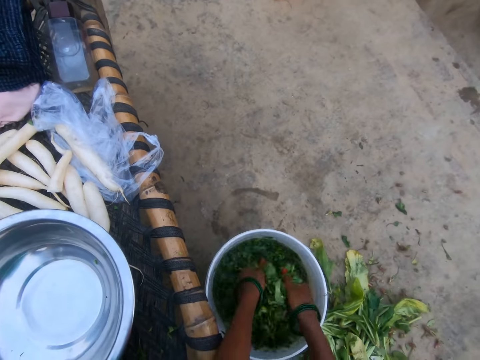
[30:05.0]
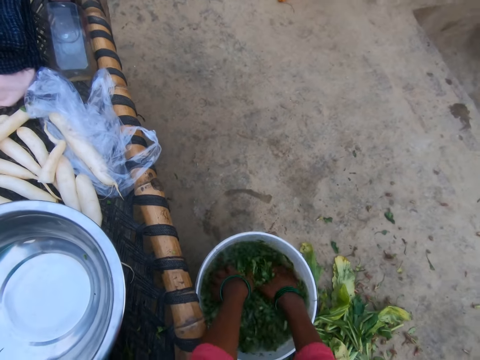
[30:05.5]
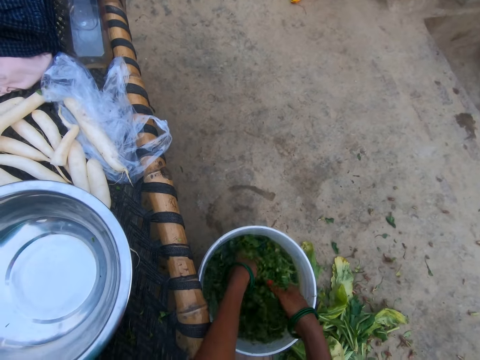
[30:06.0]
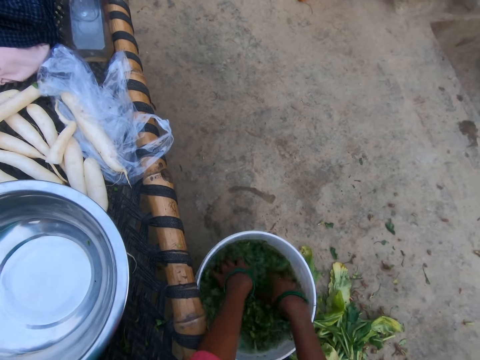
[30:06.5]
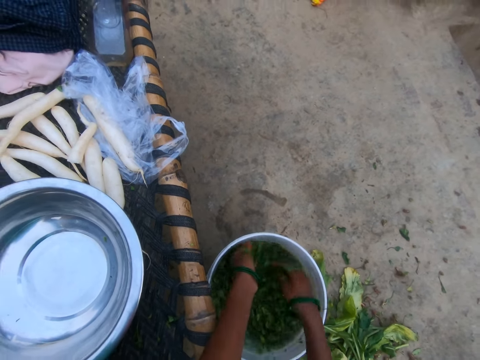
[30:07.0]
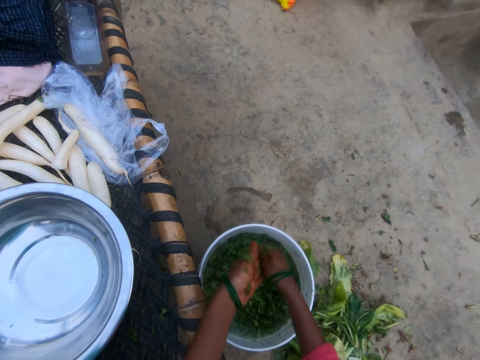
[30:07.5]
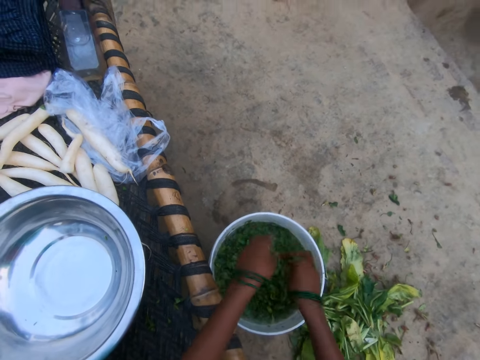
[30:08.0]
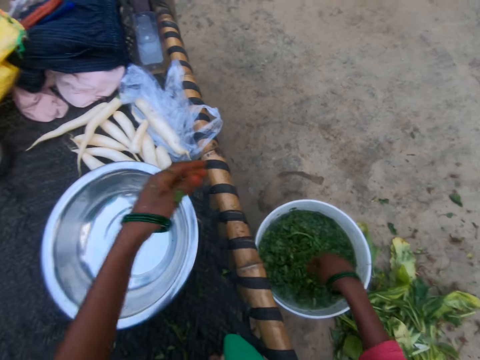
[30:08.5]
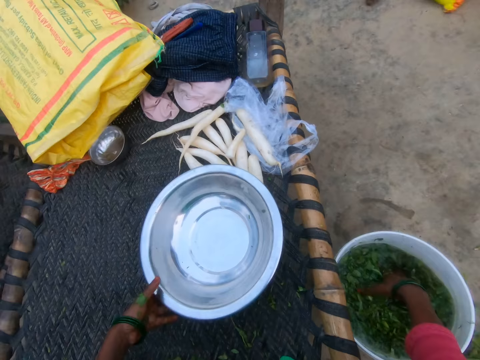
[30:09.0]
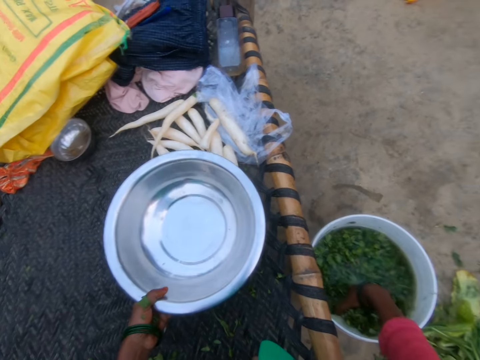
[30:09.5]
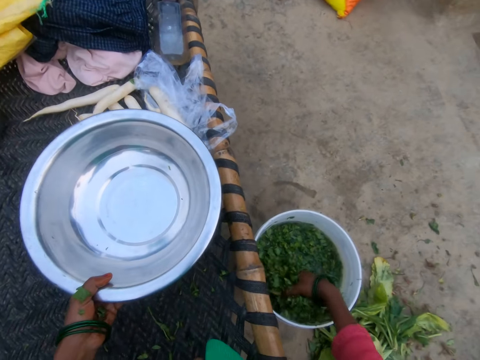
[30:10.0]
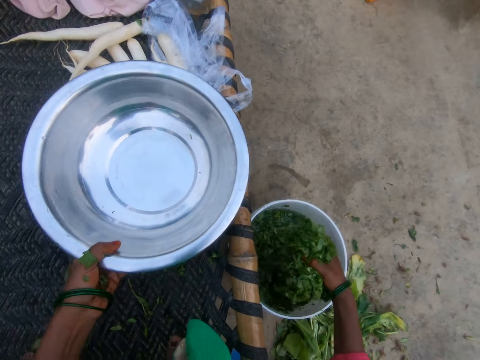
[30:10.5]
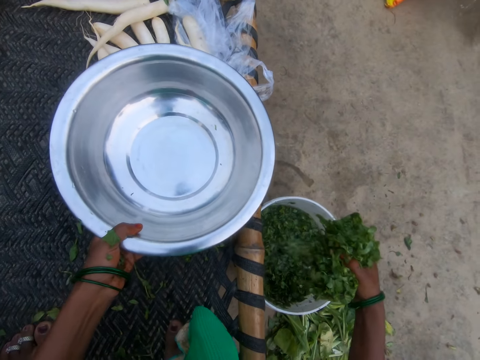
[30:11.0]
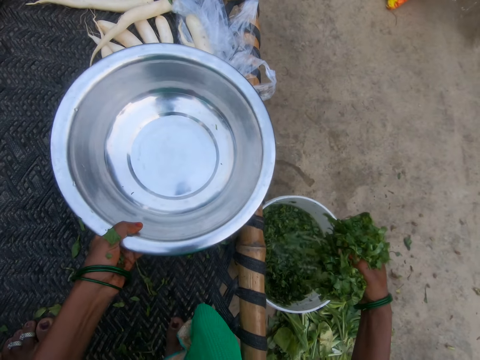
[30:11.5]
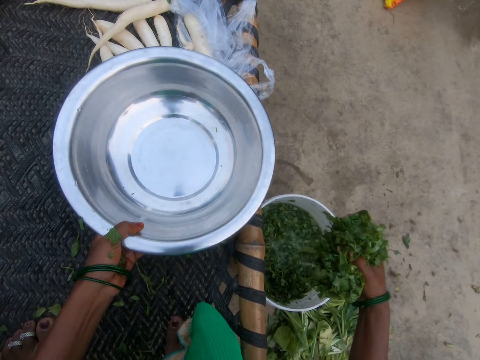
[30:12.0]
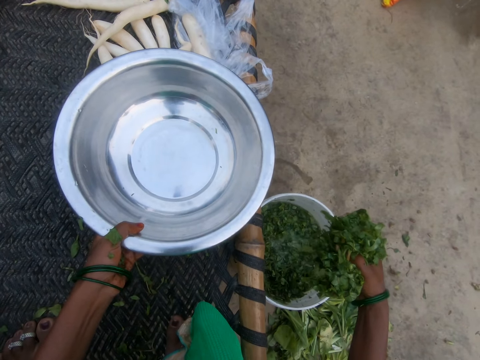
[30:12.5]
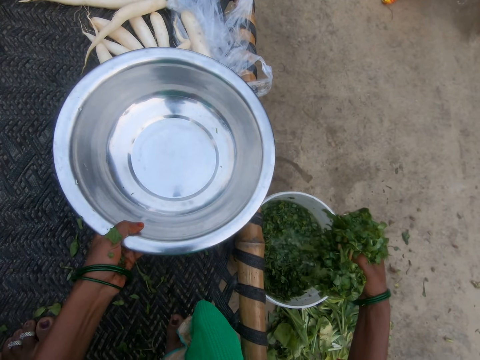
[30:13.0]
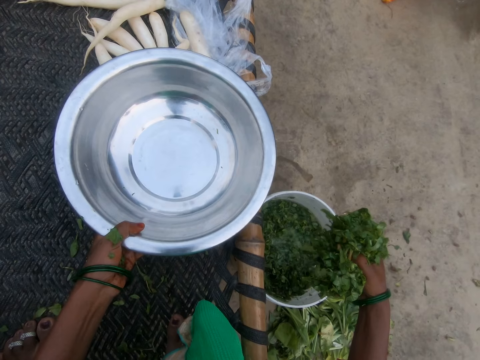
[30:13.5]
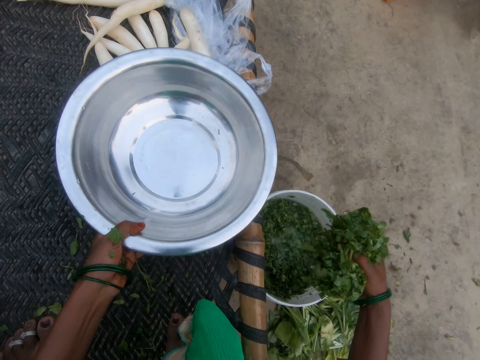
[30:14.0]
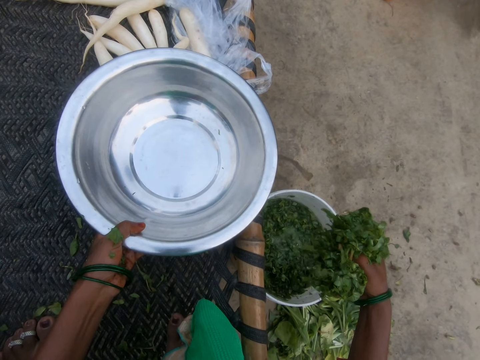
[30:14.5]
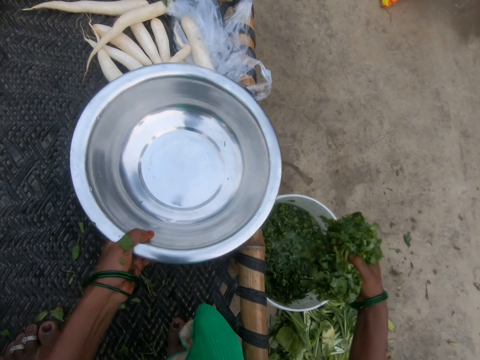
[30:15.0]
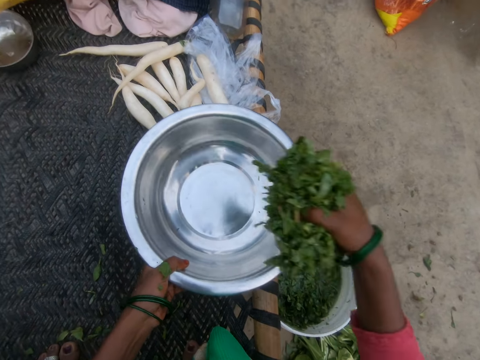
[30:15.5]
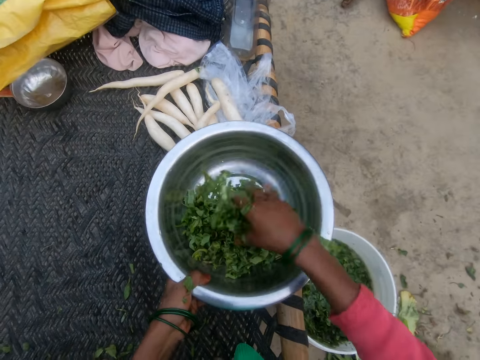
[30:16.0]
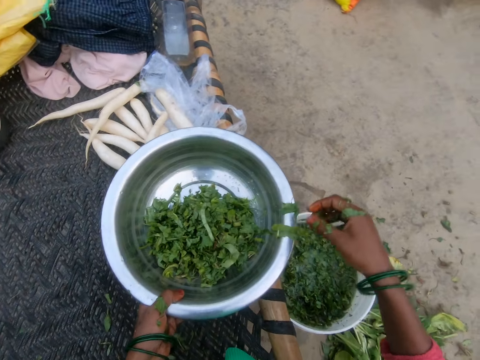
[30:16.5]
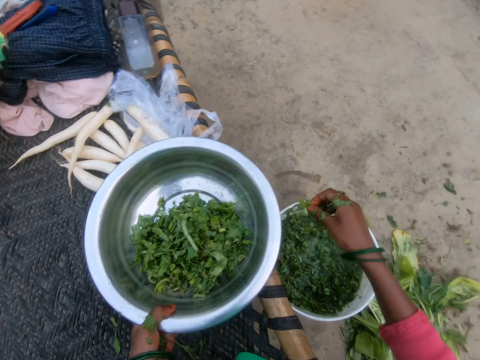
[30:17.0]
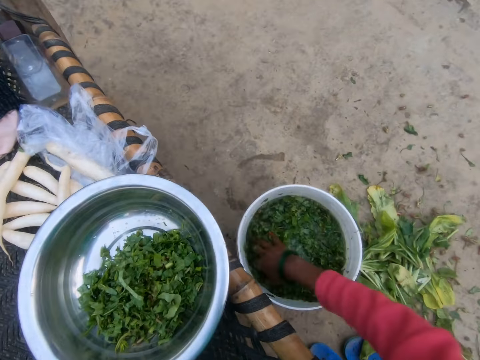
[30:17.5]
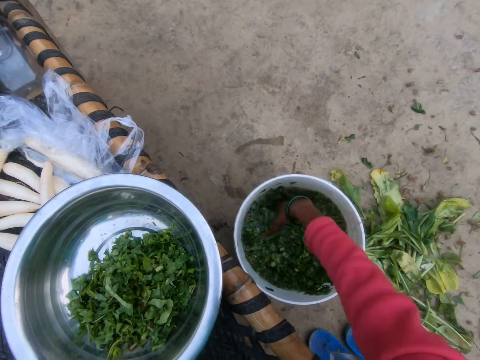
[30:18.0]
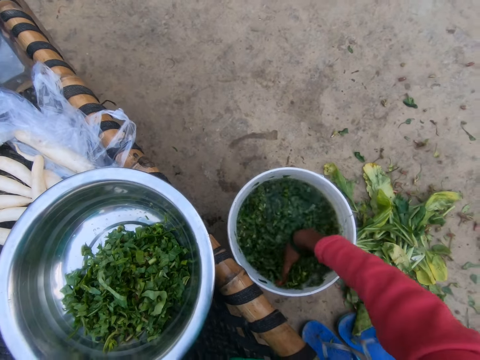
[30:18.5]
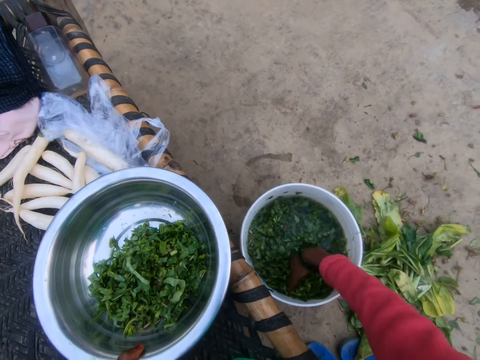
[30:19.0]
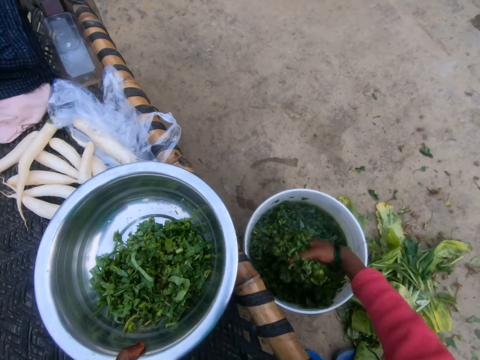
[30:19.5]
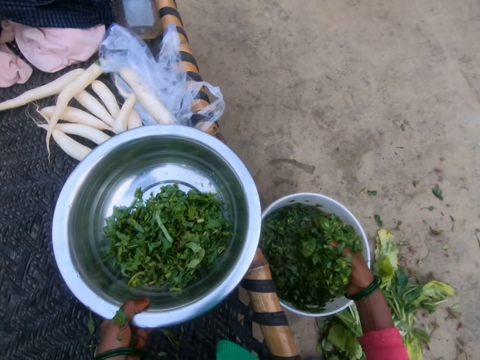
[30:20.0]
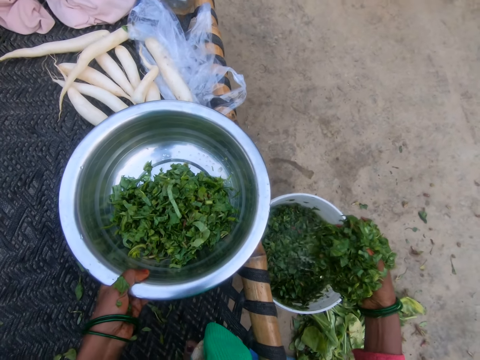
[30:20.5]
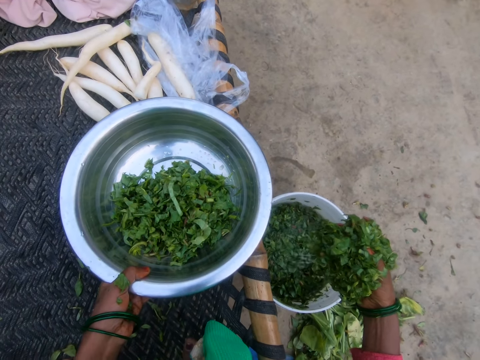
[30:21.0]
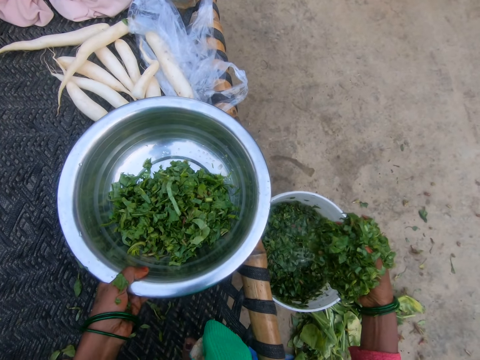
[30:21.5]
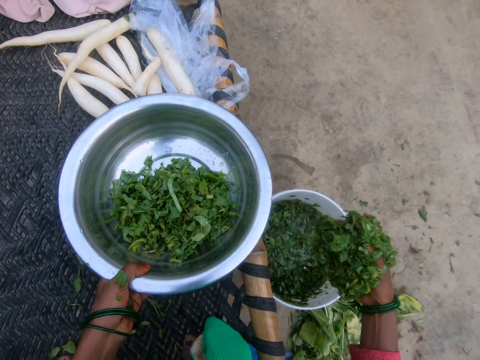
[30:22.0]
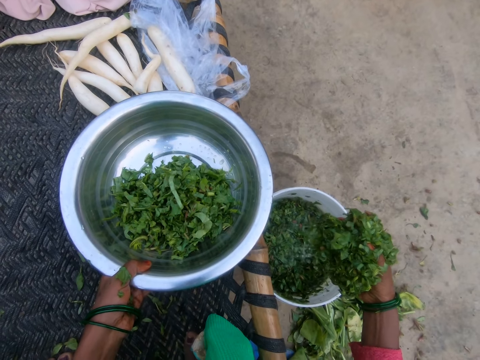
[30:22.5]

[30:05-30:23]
The camera wearer rinses vegetables with both hands. She flicks her hands. She lifts the bowl, gathers vegetables out of the water, and drains the vegetables. She puts the rinsed vegetables in the bowl. She gathers vegetables out of the water.

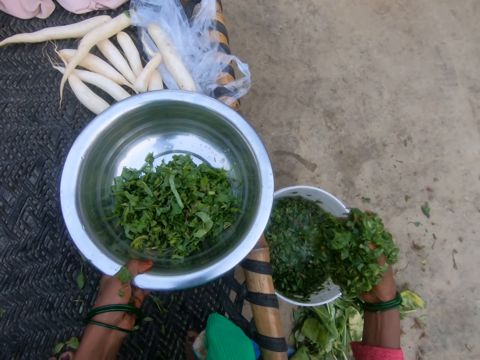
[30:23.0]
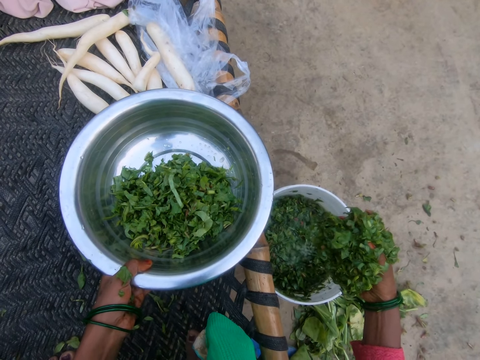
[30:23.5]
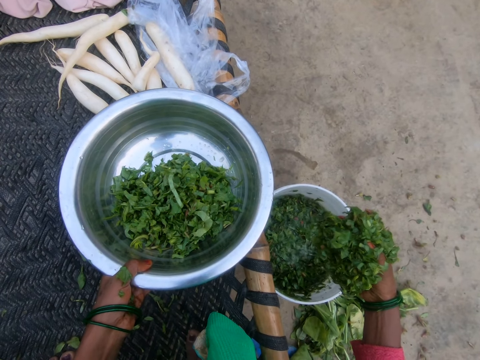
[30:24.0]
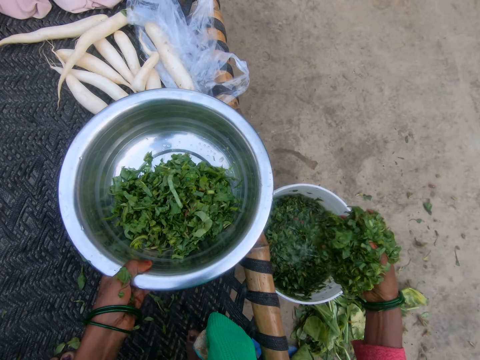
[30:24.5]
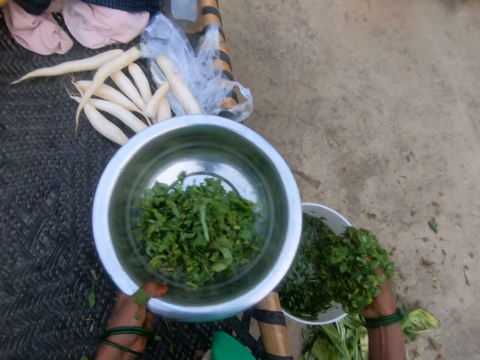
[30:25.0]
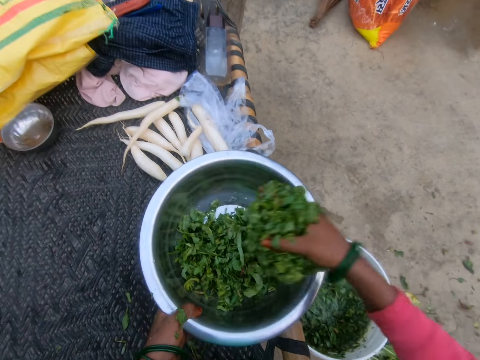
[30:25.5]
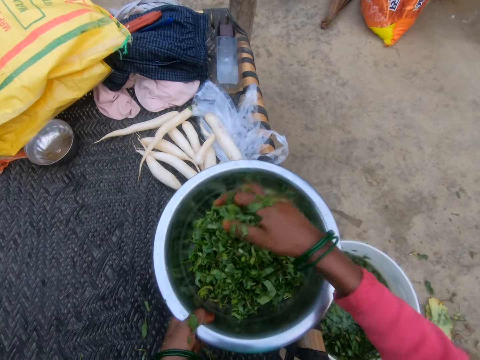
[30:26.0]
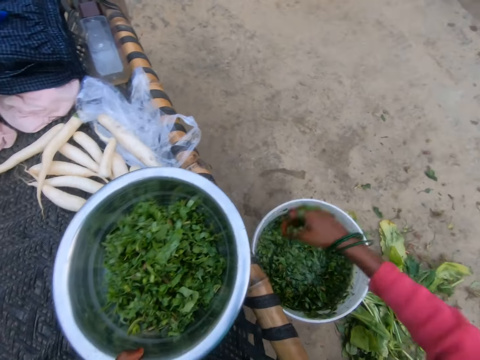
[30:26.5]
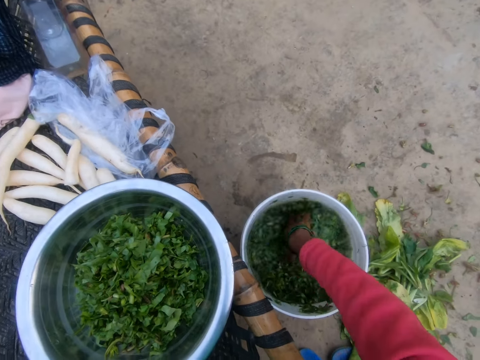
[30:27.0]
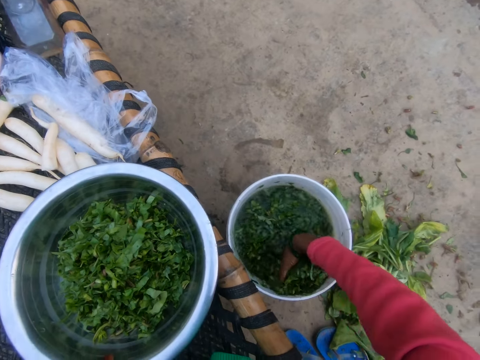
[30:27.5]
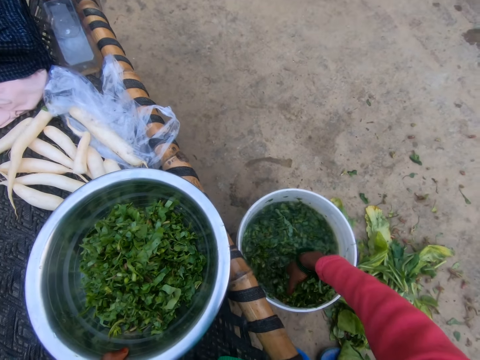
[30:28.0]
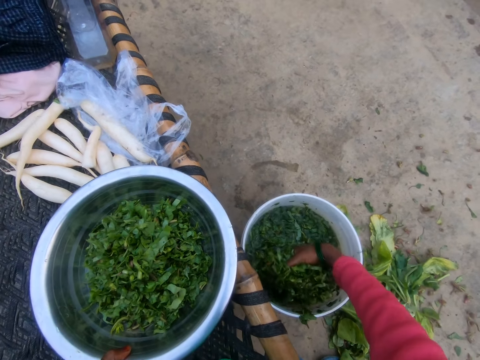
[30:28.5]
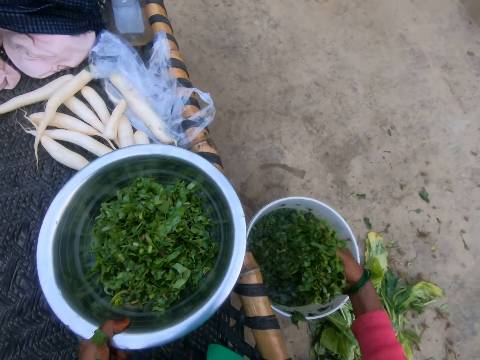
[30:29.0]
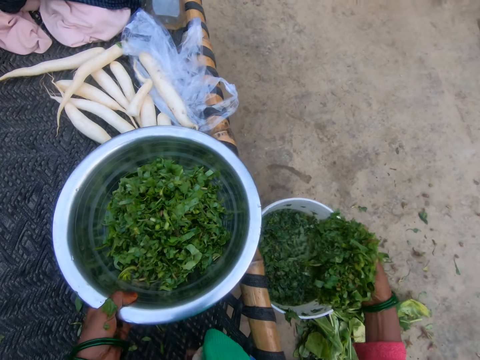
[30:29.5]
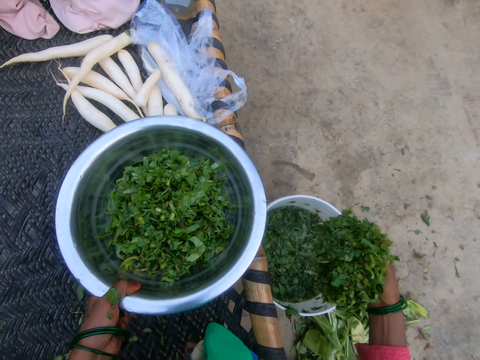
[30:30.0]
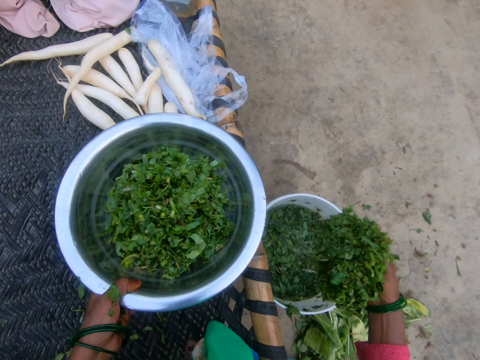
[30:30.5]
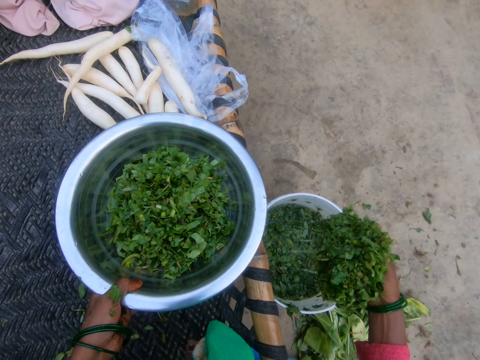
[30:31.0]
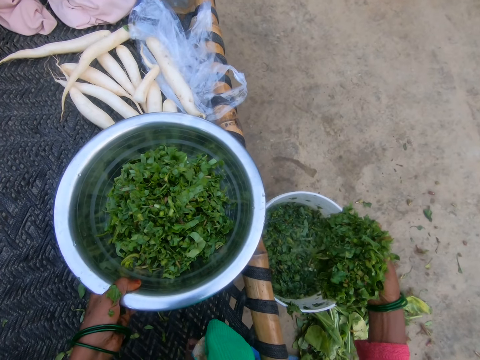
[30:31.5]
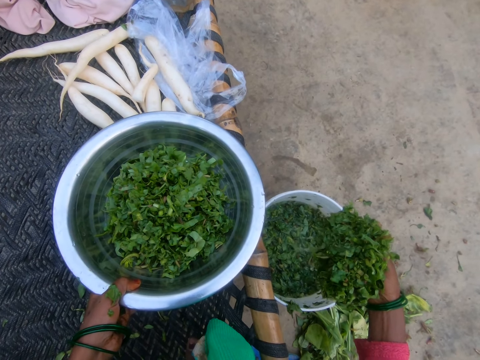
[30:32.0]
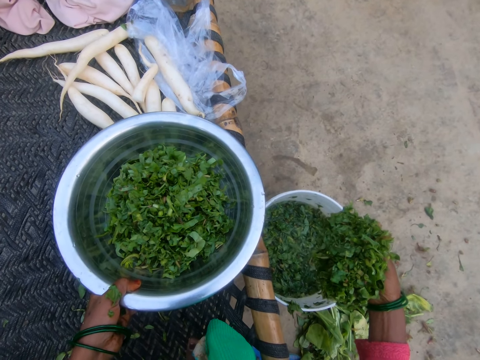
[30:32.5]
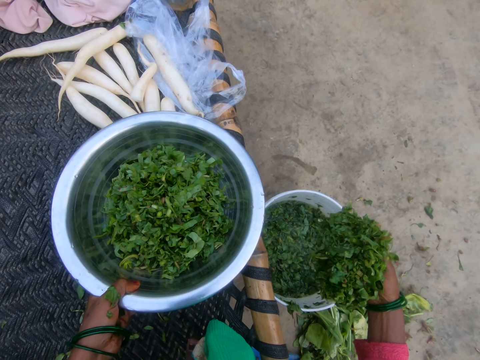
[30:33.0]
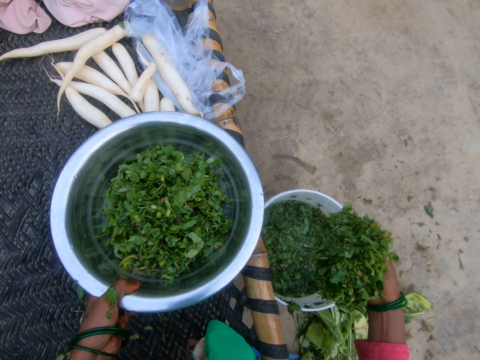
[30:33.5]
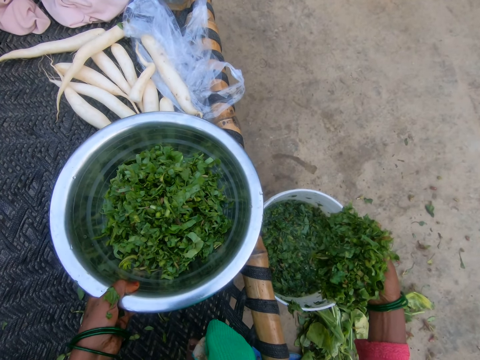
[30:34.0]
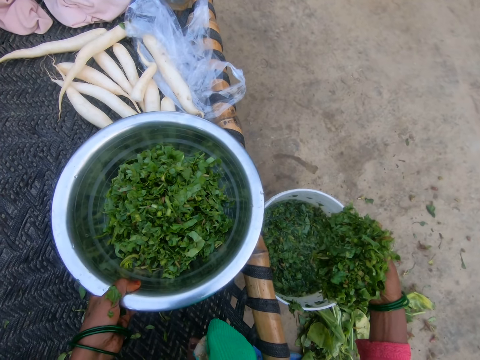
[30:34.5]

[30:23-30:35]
The camera wearer puts the rinsed vegetables in the bowl. They gather vegetables out of the water.
